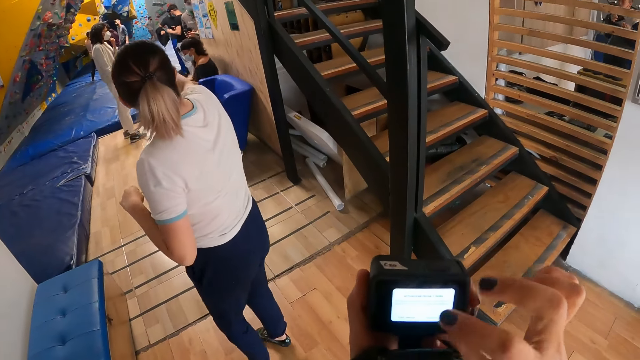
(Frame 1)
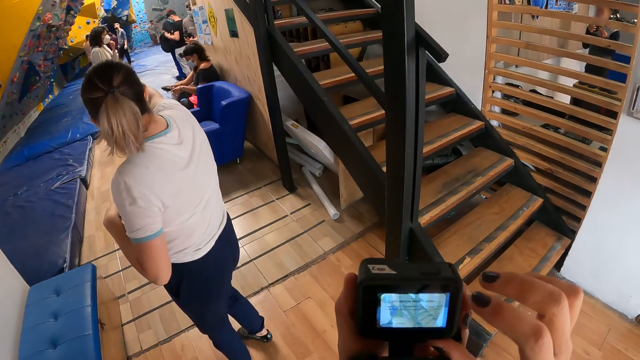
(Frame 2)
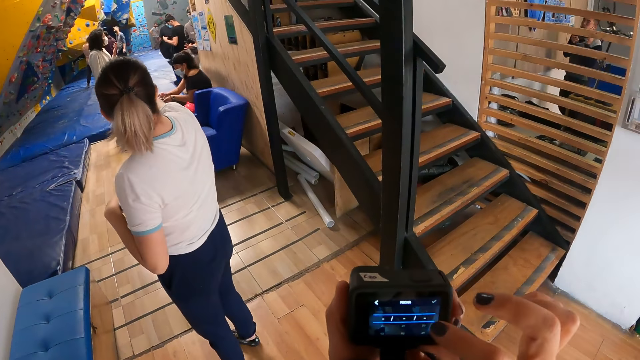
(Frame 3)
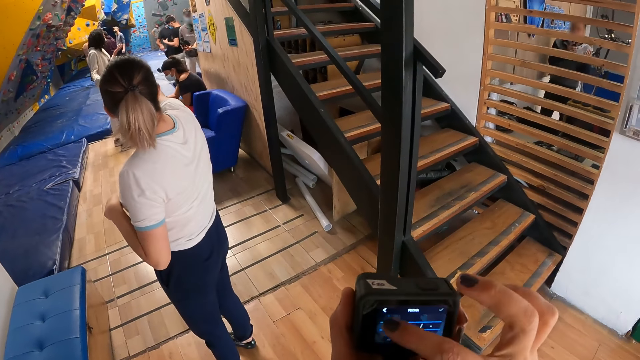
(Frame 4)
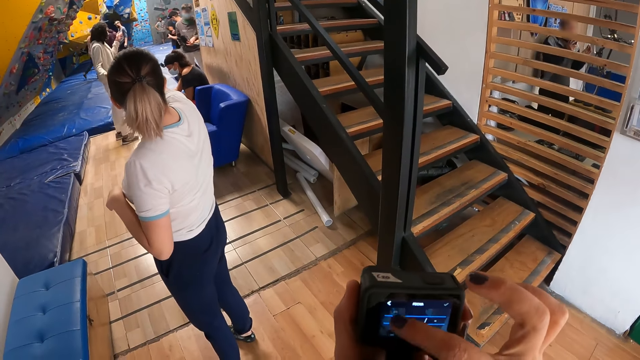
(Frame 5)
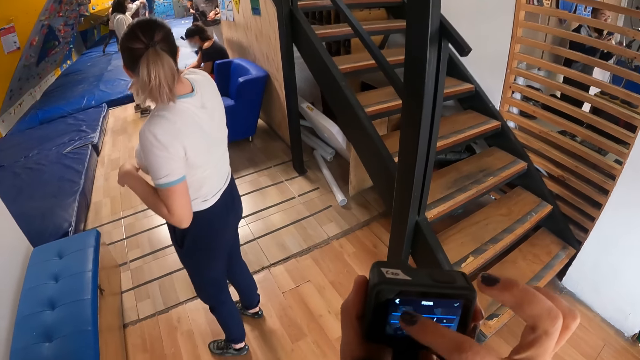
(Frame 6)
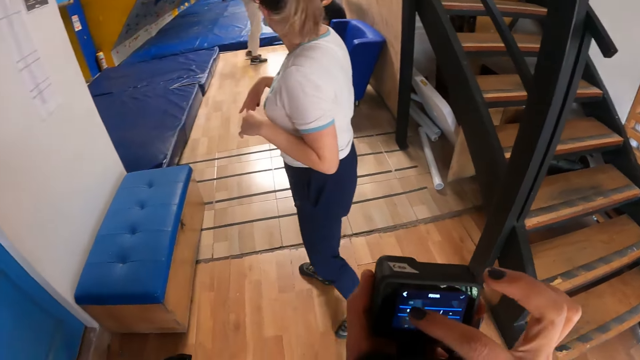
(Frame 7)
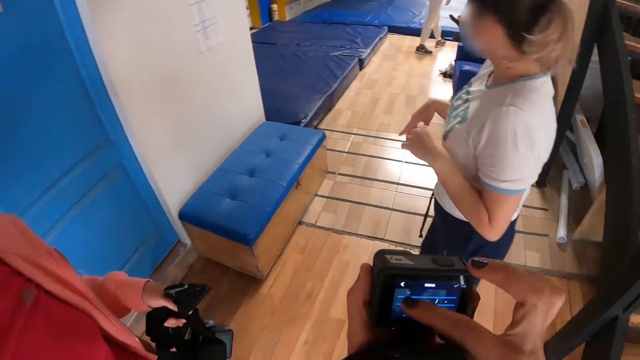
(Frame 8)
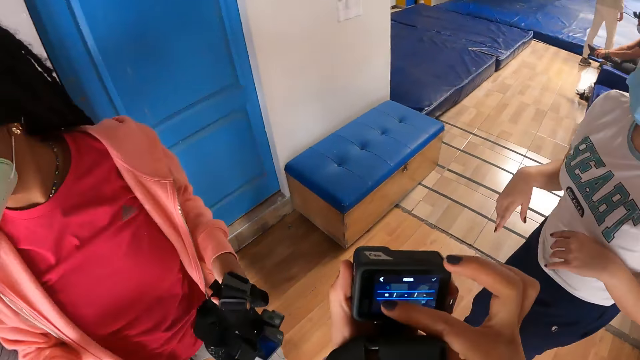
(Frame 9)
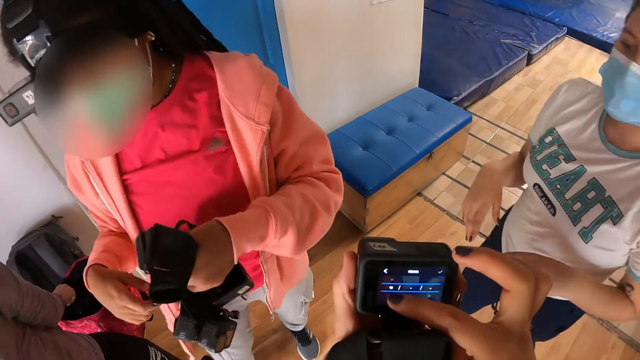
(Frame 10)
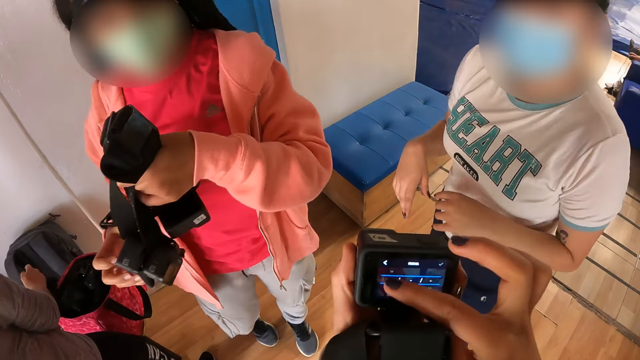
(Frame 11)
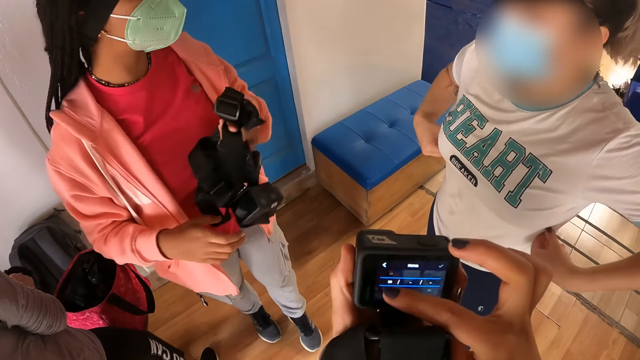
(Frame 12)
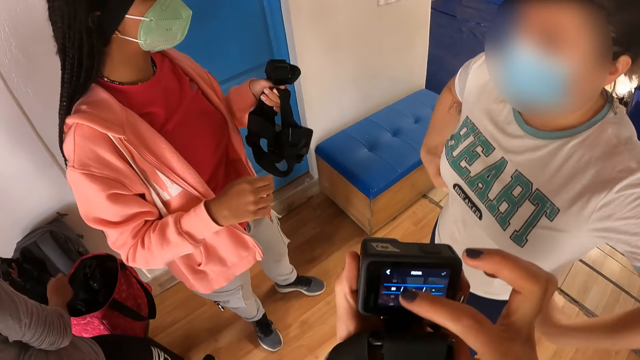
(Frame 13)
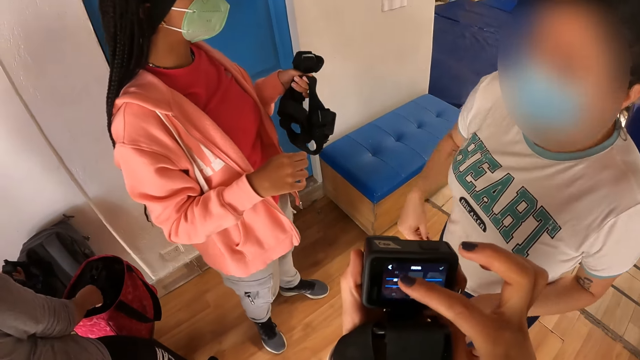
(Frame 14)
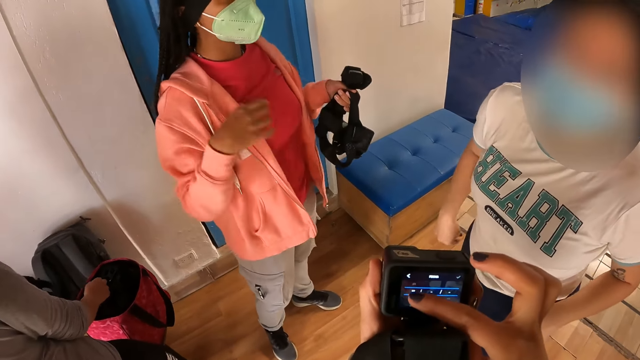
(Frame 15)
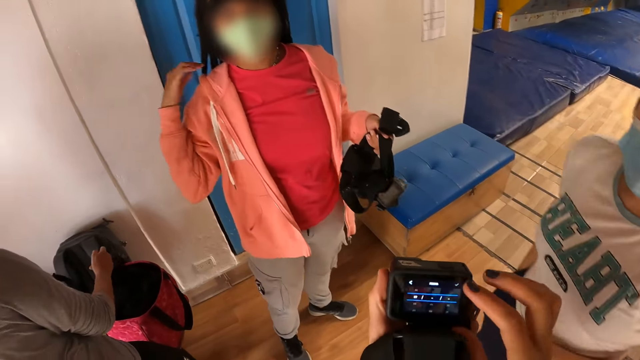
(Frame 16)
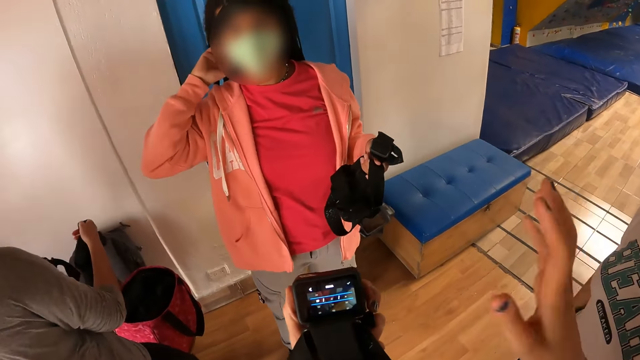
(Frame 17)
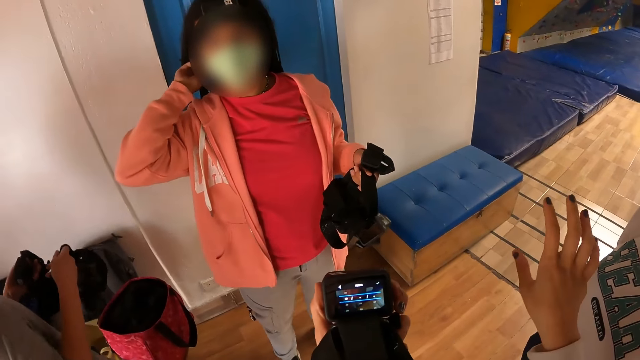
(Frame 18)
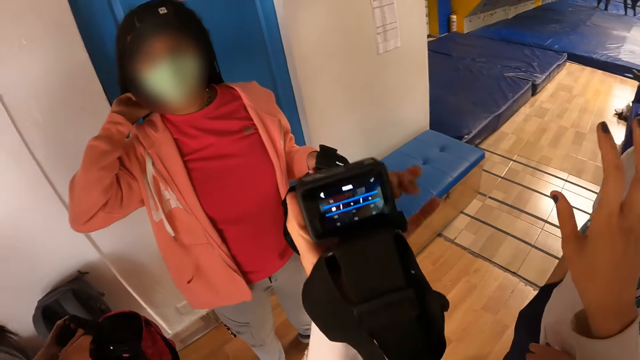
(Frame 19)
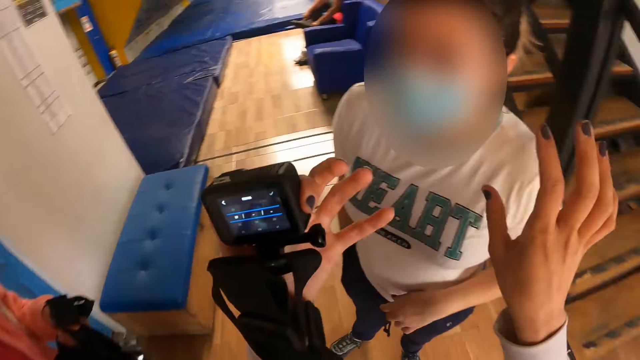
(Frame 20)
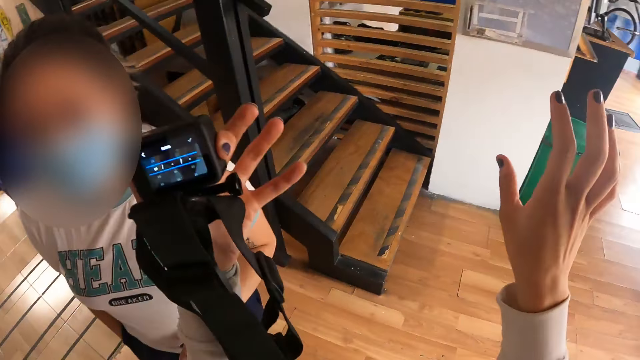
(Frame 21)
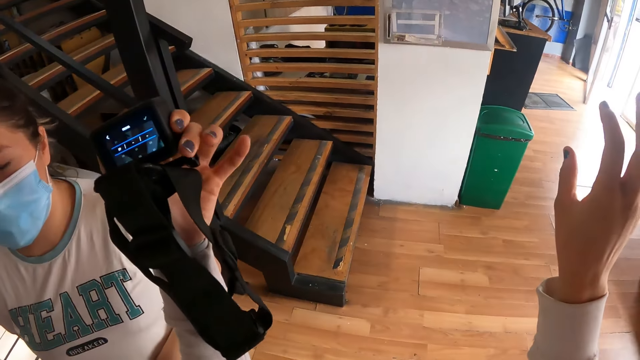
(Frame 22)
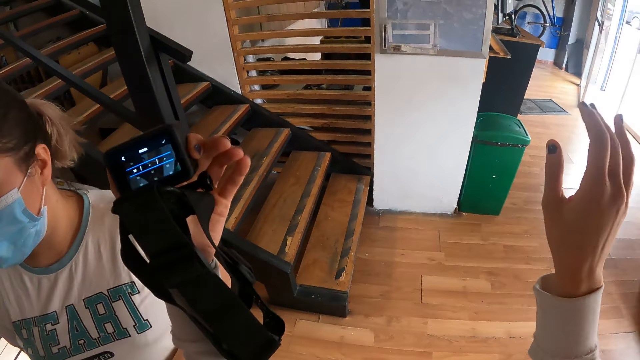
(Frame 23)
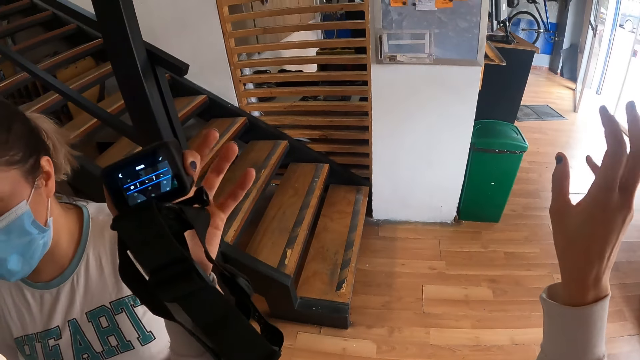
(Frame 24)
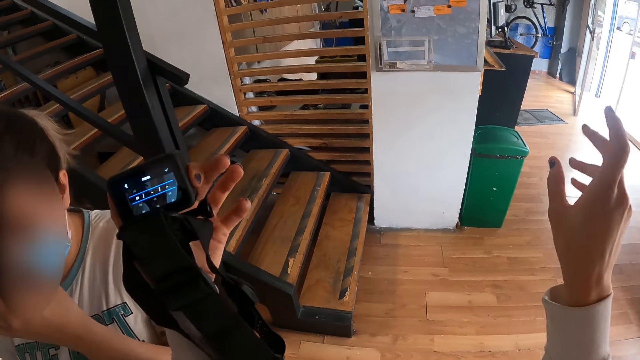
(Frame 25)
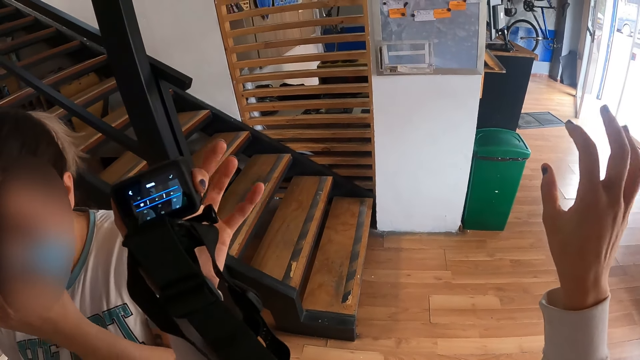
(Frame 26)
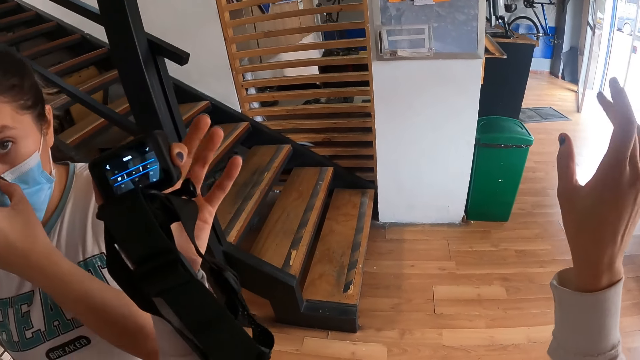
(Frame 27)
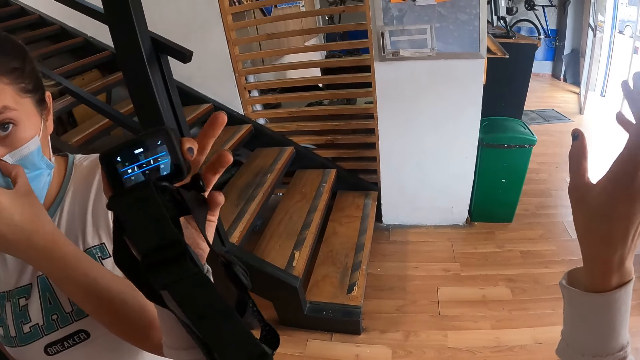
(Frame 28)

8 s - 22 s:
A woman points her right hand in a direction. The camera wearer turns around. He operates the camera. He interacts with a man and a girl. He raises his hands. Another woman puts her right hand at the back of her head. The camera wearer interacts with the other woman. He moves both hands. He flips fingers in the air.

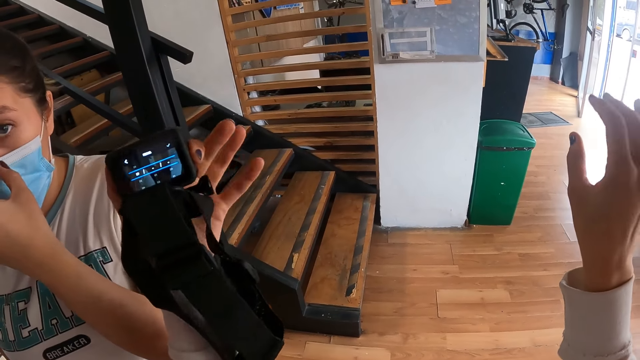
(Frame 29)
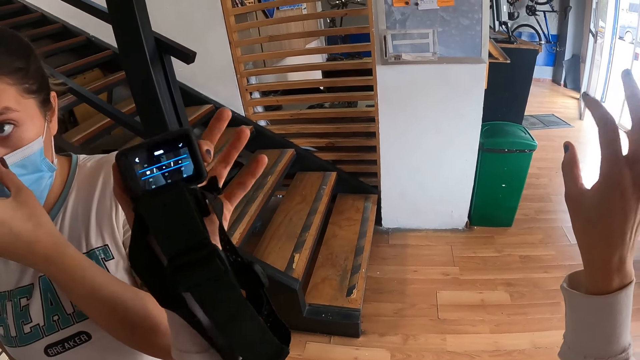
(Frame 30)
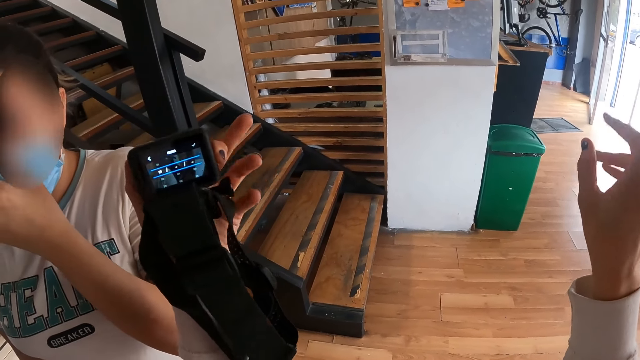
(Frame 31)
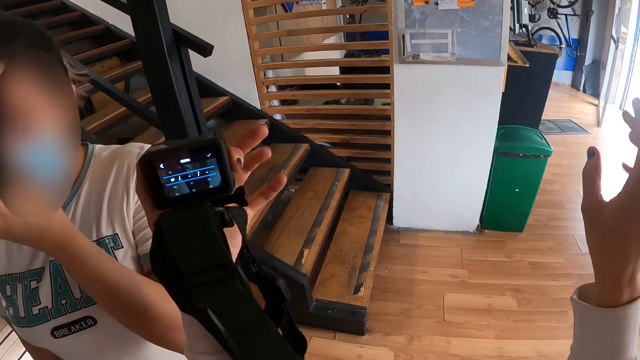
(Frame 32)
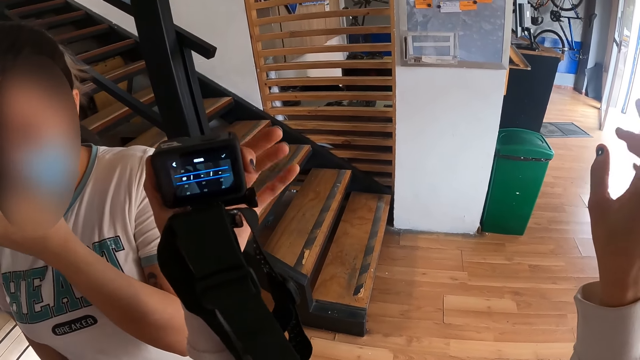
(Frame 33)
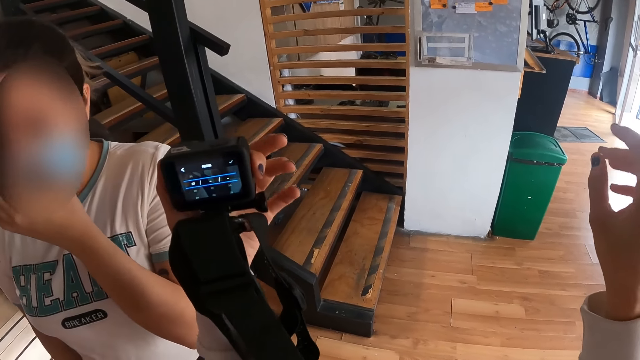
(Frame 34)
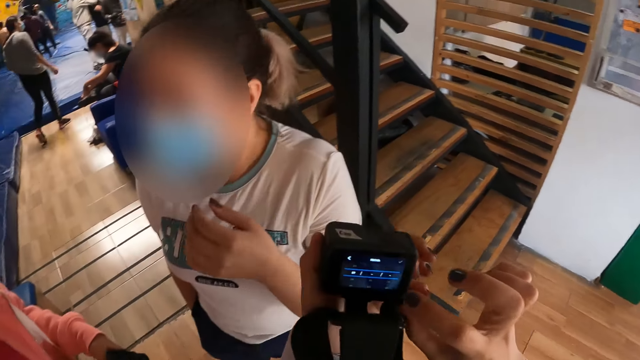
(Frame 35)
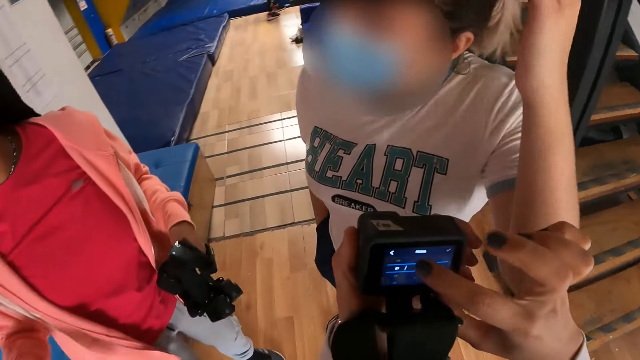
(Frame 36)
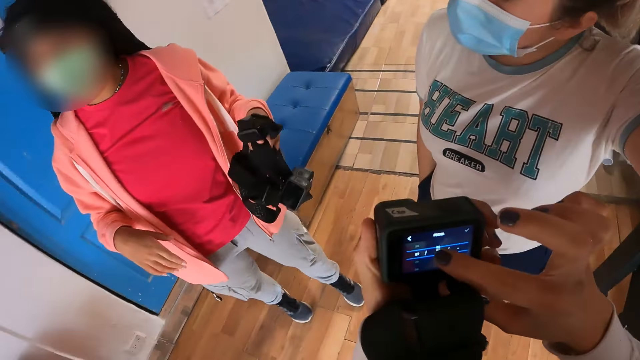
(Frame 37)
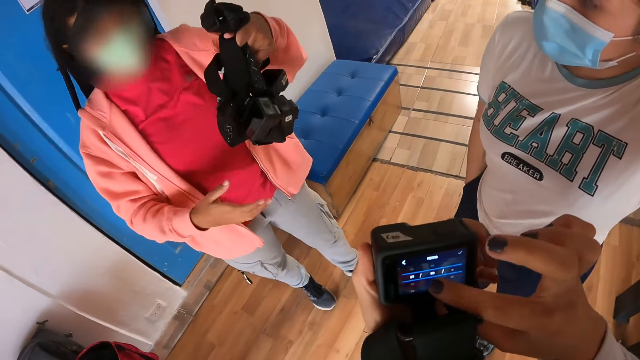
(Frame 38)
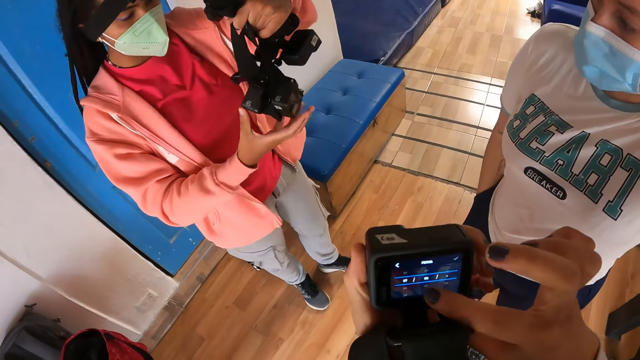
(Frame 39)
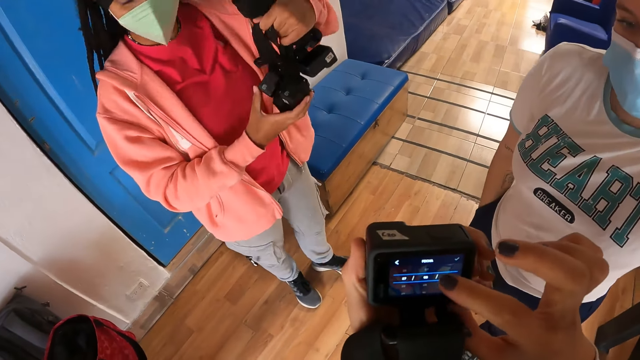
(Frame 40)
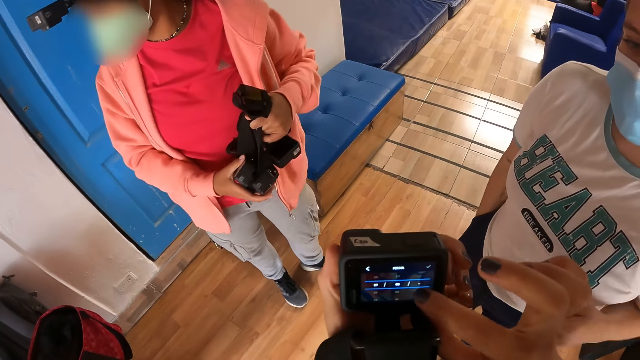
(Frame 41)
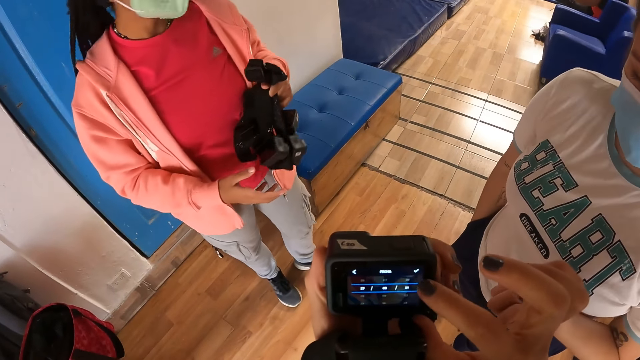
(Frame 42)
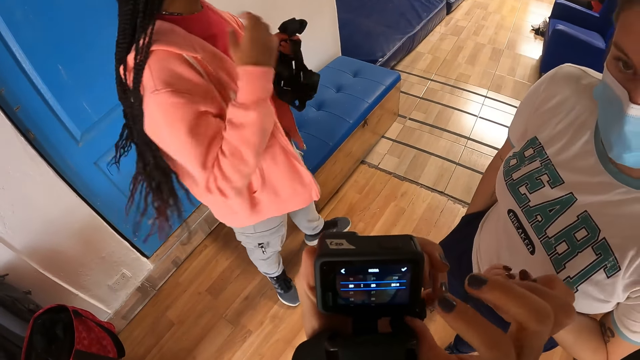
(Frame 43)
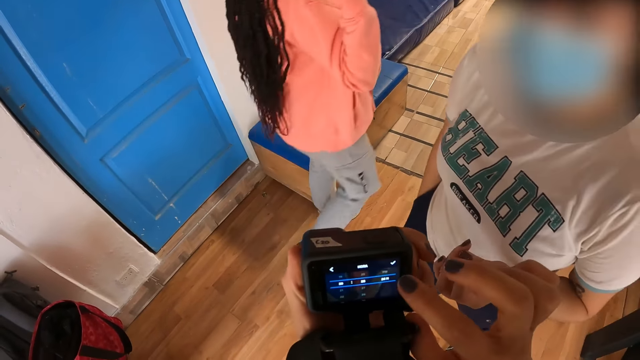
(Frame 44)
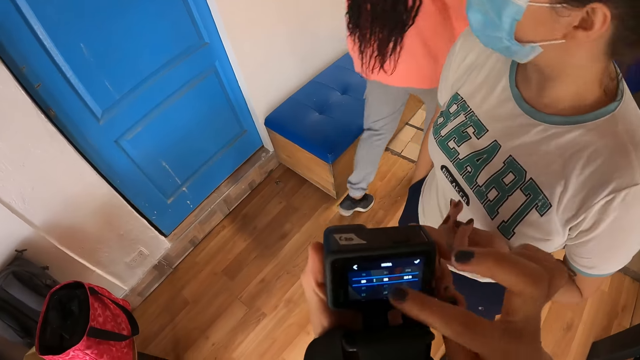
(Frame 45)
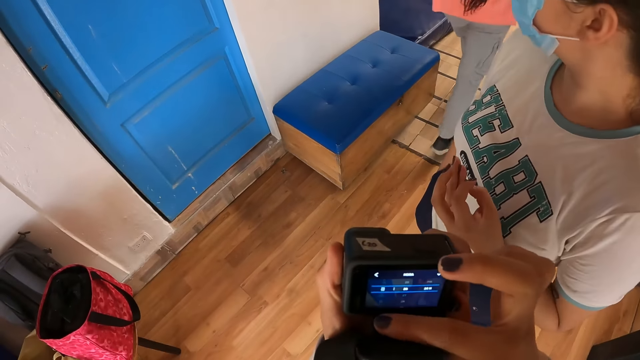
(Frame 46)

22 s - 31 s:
The camera wearer operates the camera with her right hand.
